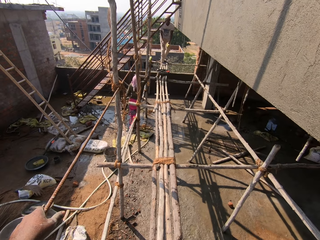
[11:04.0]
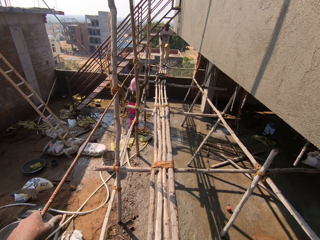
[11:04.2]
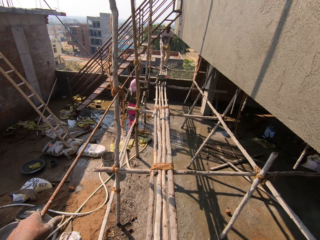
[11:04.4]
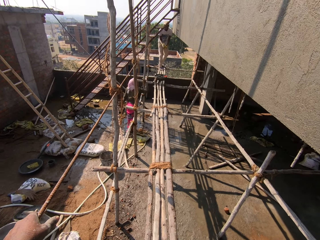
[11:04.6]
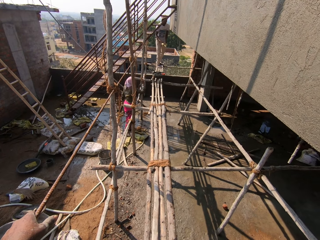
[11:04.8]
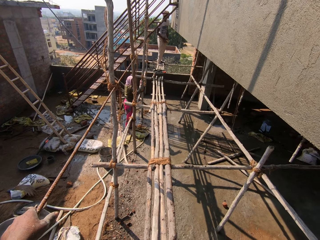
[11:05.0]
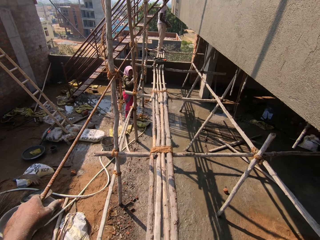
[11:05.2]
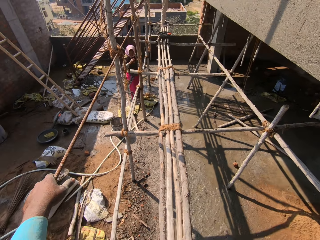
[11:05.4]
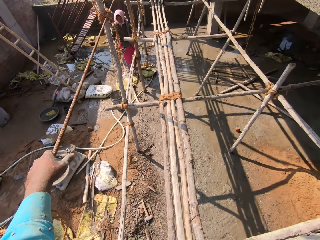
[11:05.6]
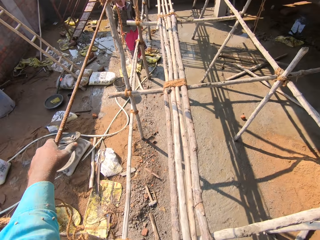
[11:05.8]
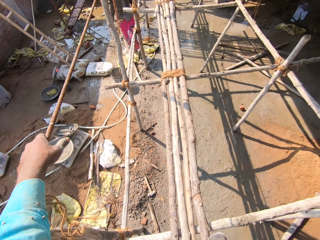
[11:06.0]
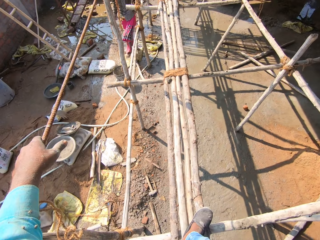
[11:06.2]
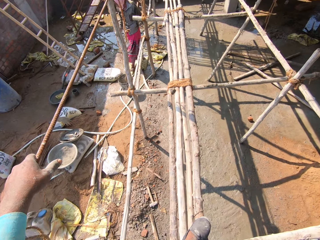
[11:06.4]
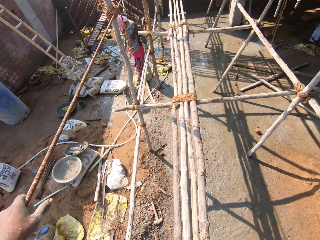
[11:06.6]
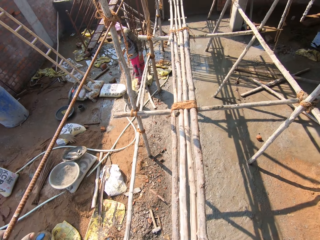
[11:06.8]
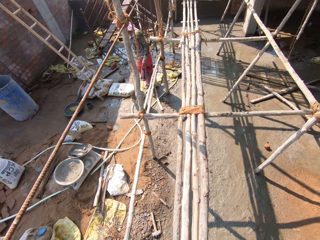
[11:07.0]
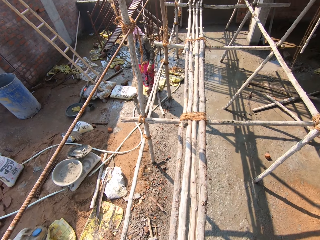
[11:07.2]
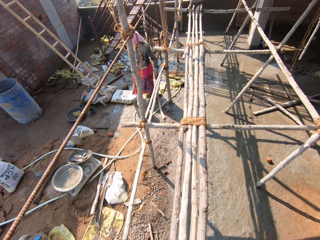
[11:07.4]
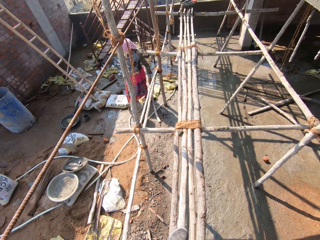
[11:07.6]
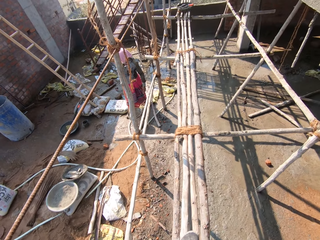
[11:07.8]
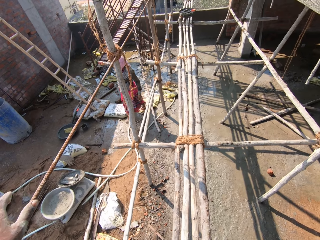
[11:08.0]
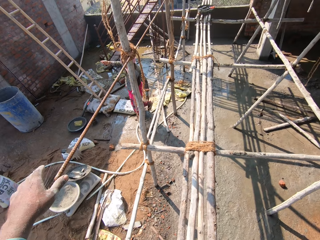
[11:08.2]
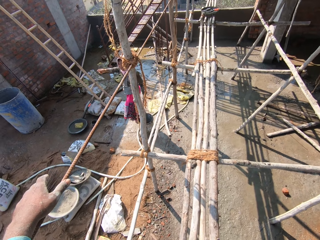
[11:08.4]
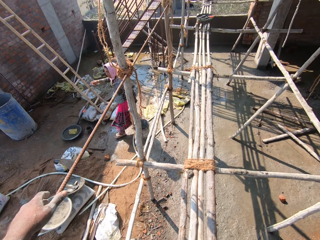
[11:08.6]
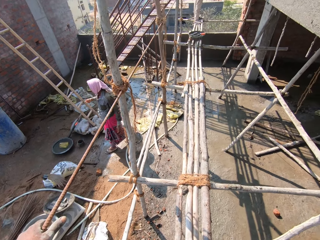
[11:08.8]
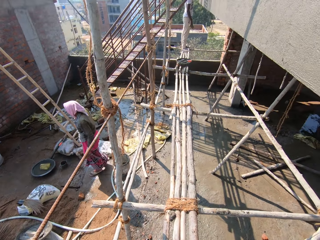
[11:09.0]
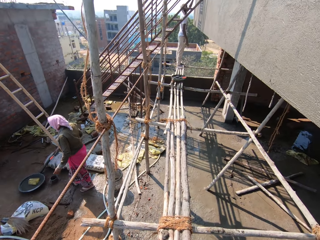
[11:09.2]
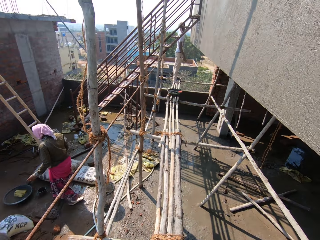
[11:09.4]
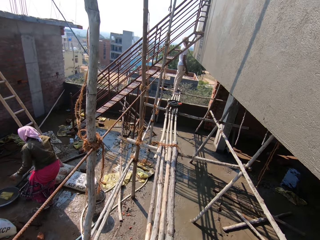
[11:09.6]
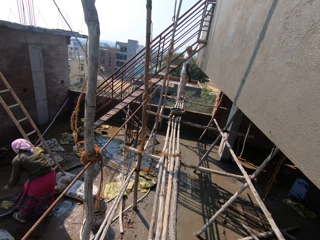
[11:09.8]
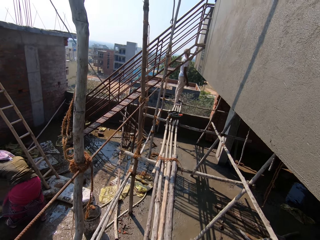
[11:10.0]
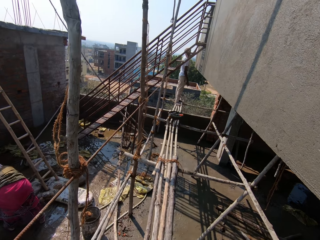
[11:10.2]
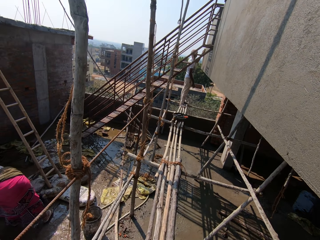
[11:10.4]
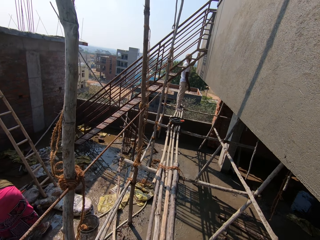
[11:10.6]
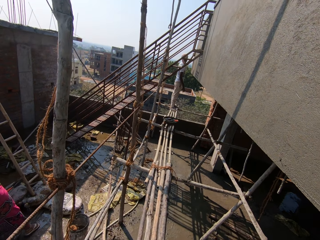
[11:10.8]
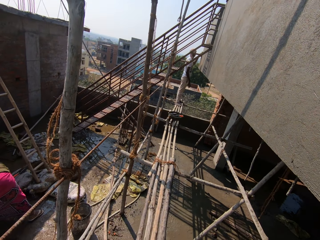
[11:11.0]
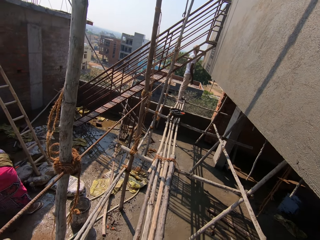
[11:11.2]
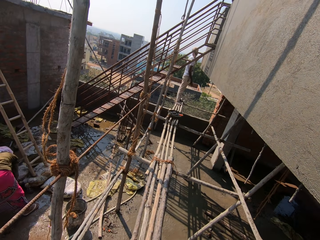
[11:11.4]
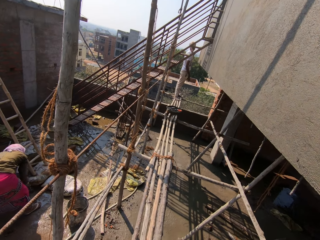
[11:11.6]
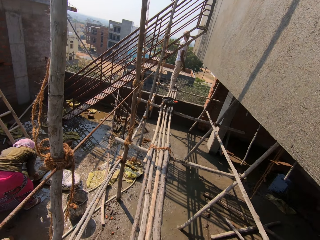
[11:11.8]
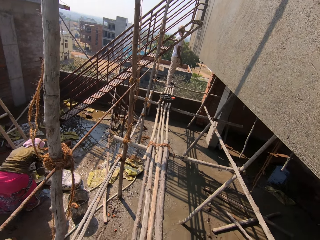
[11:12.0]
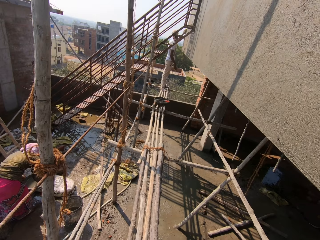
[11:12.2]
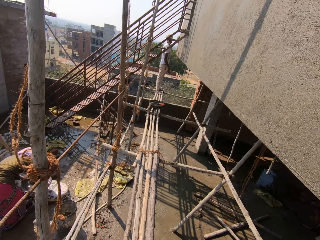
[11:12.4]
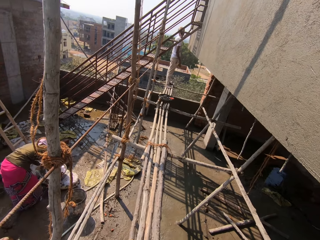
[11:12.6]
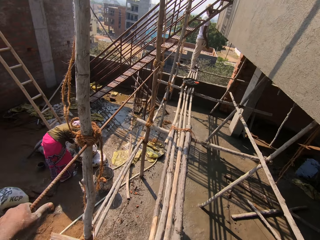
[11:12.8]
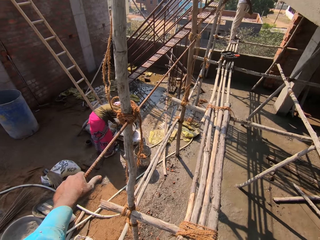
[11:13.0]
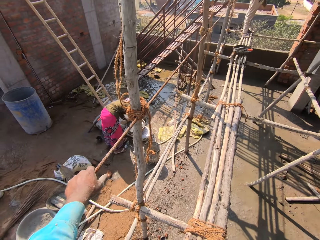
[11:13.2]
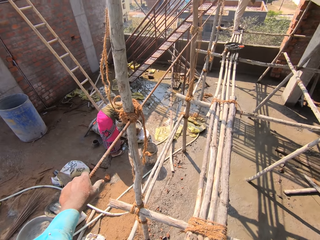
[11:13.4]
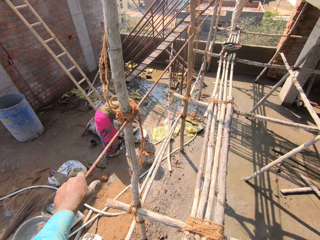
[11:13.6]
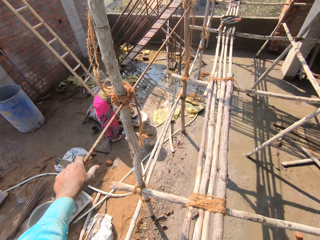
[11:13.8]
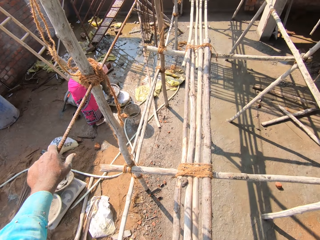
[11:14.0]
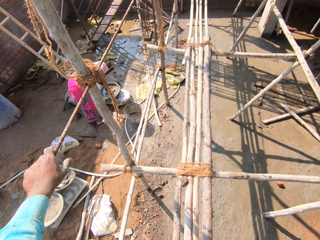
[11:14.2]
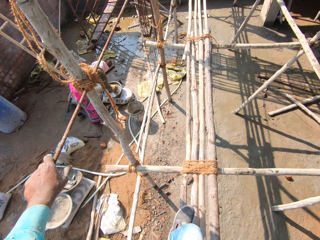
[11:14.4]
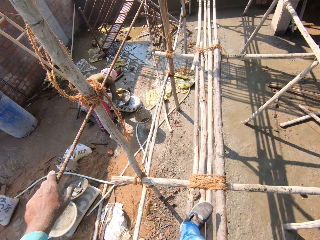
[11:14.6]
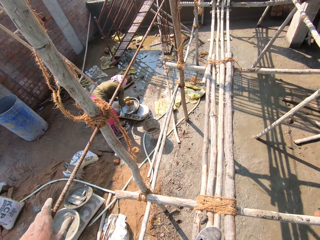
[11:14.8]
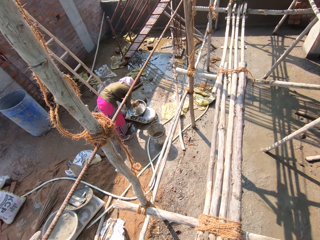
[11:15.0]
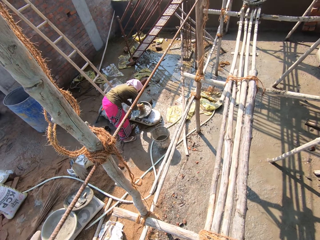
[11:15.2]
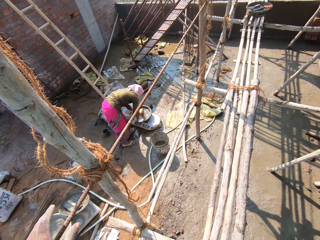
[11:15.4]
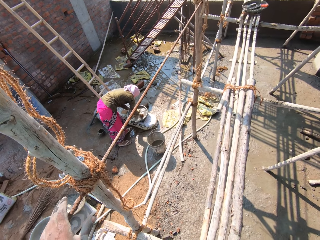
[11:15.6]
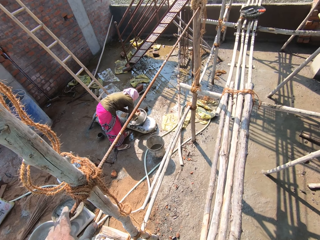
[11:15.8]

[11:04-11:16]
A lady throws the sponge to a man. The lady walks around. The camera wearer walks on the piece of wood. They look around. They pick up a basin of water. They interact with a person. The lady rinses the sponge.

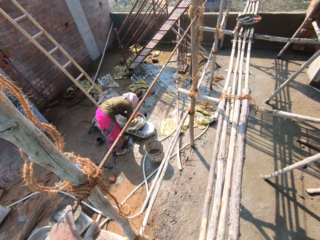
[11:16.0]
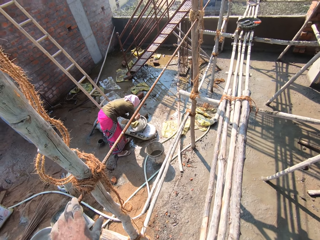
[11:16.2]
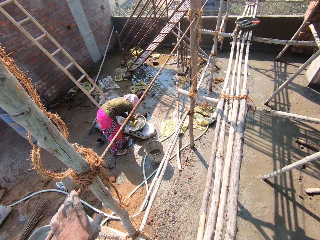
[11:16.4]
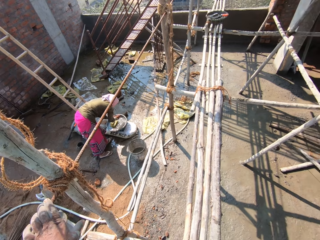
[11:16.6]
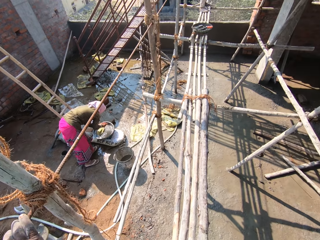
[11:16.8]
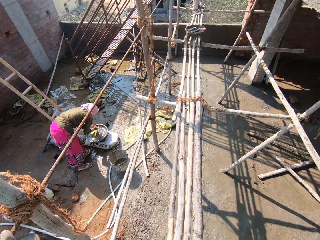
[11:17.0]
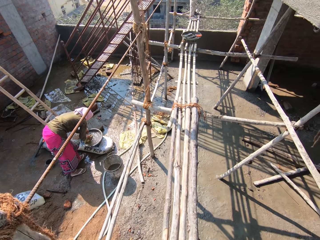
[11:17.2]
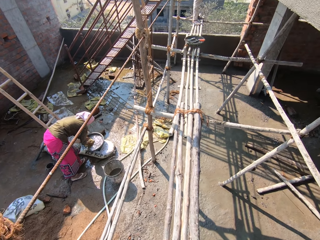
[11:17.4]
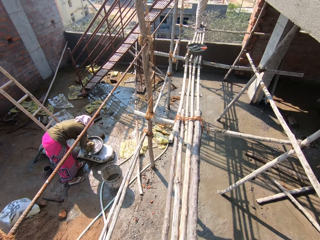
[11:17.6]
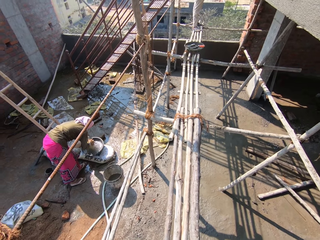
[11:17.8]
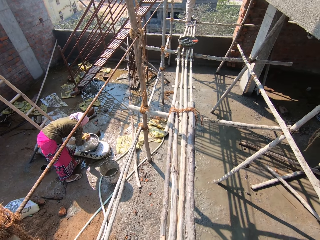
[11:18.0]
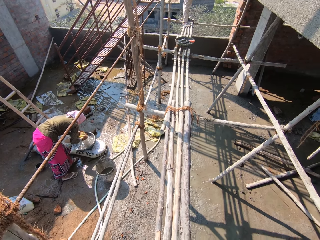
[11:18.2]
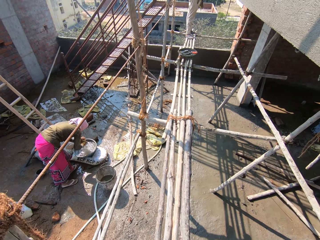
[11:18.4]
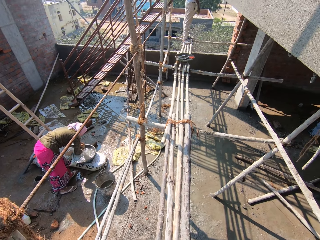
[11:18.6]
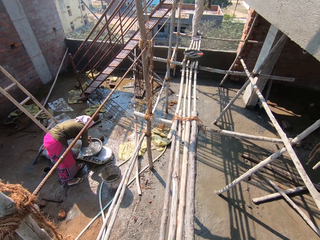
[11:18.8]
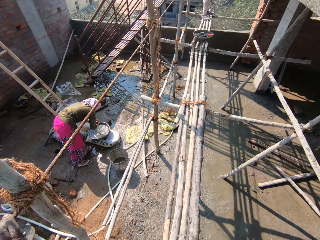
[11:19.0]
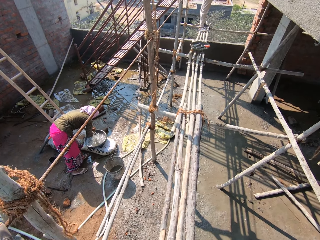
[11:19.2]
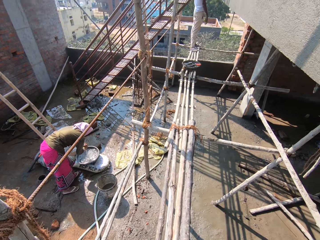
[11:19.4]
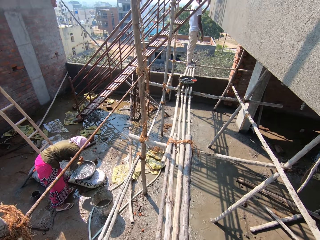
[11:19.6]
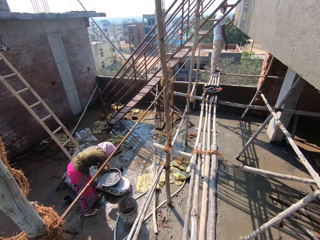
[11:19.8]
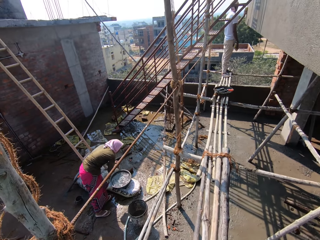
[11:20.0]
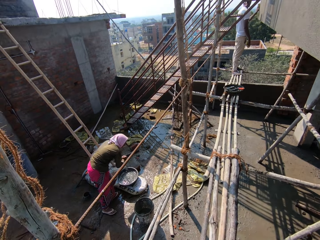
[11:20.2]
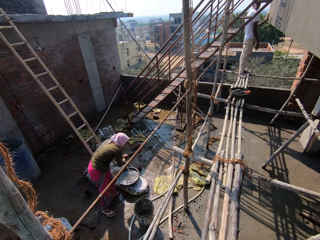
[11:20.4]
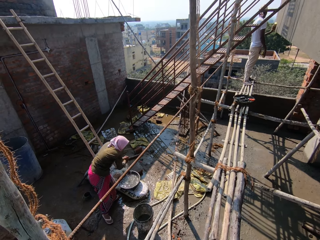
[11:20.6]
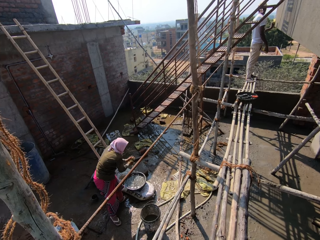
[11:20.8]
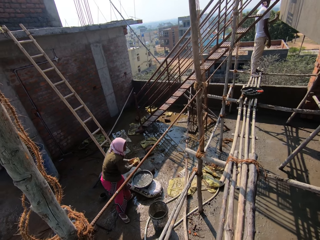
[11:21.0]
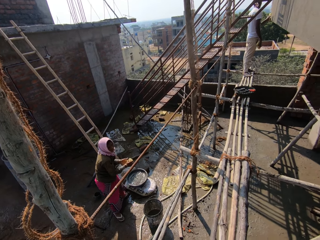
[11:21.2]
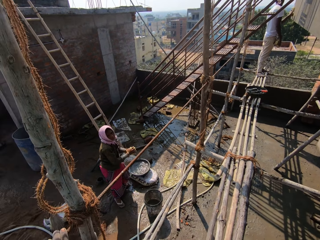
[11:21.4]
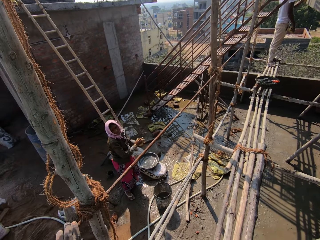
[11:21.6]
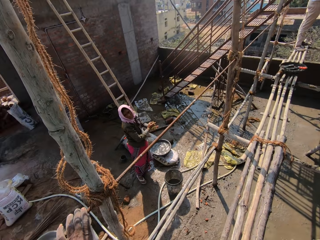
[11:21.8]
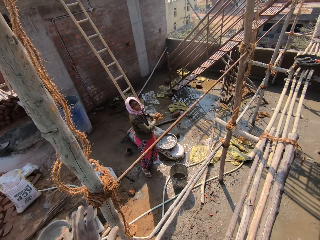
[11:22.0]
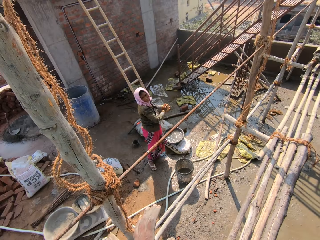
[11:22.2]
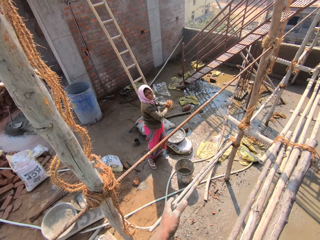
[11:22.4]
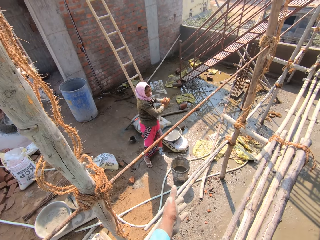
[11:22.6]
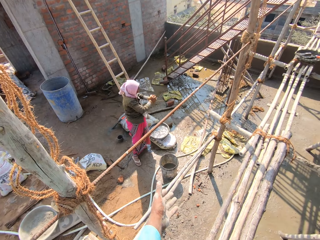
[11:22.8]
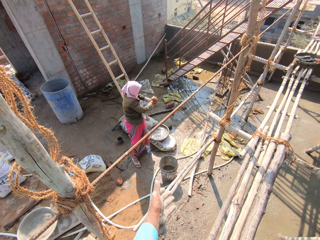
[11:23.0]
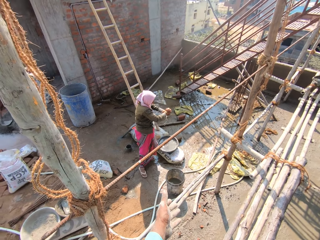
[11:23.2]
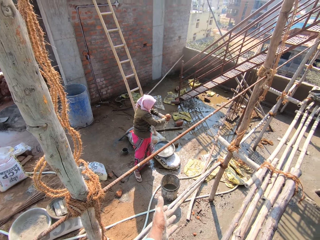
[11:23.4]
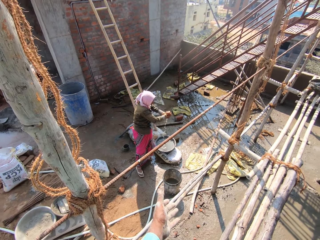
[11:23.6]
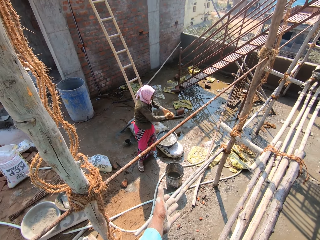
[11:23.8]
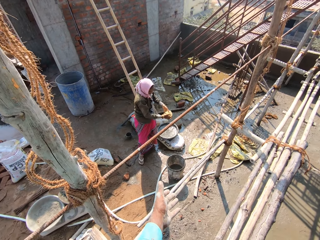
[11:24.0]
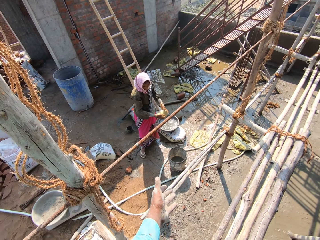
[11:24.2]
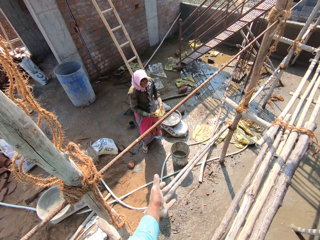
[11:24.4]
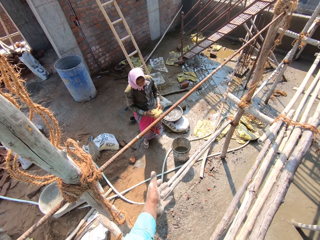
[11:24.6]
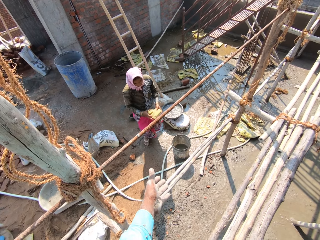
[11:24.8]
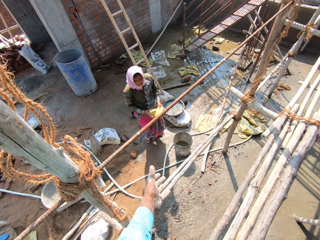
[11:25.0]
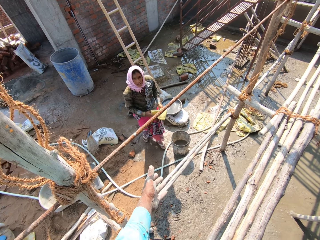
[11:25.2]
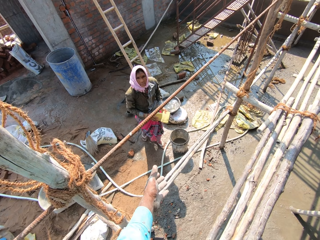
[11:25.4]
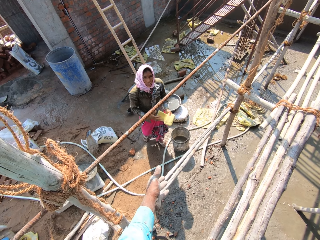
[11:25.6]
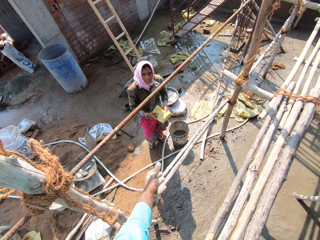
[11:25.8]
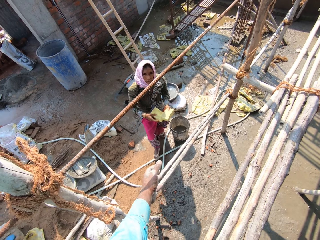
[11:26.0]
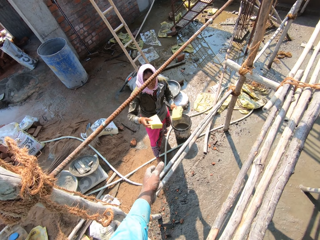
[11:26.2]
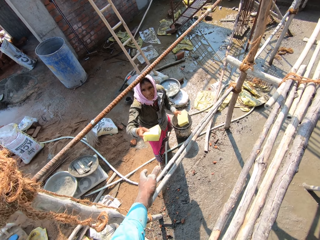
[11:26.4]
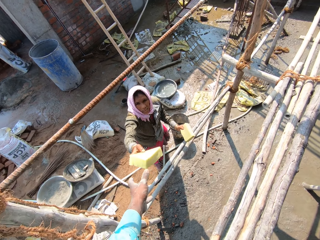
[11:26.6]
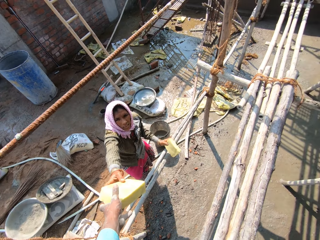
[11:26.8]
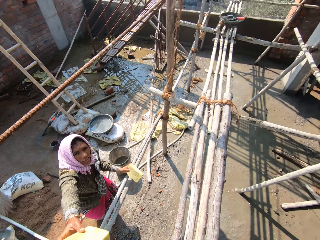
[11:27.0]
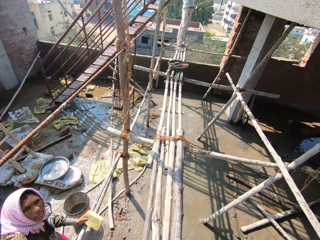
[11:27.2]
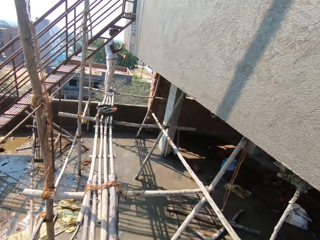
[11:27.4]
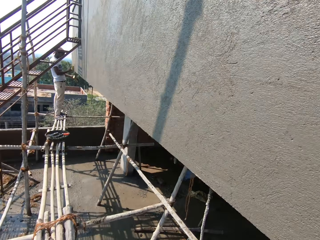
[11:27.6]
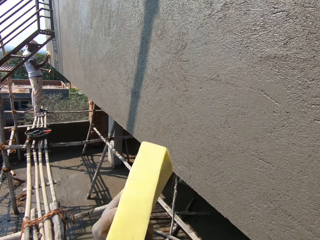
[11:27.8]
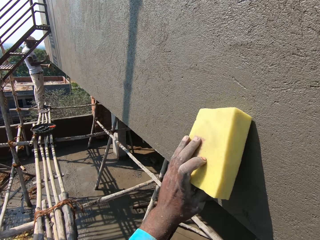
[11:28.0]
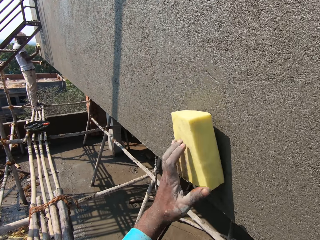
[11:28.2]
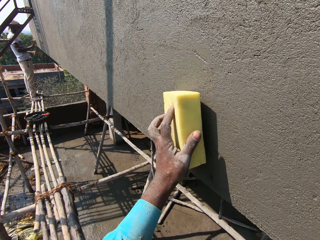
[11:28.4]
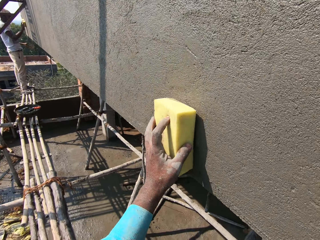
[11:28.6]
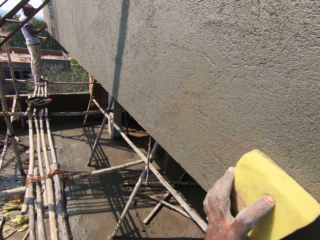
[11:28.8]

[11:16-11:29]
The camera wearer walks on the piece of wood. The lady washes the hands, squeezes the sponge. The camera wearer interacts with a person. They point the hand. They talk to the lady. The lady gives the camera wearer a sponge. The camera wearer takes the sponge from the lady. They look around.
